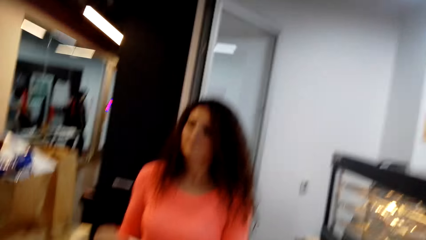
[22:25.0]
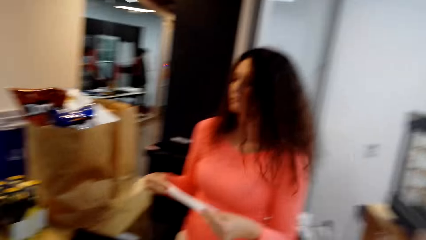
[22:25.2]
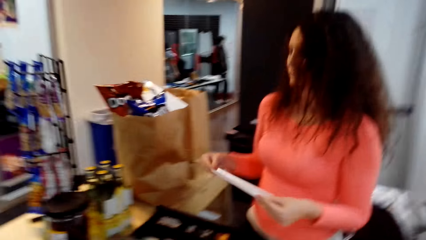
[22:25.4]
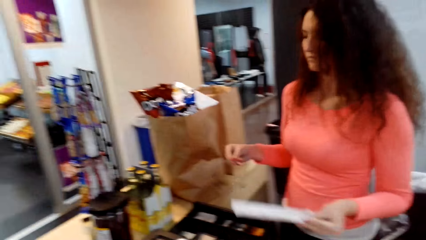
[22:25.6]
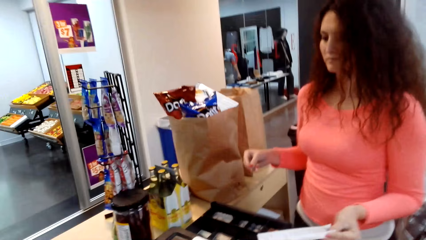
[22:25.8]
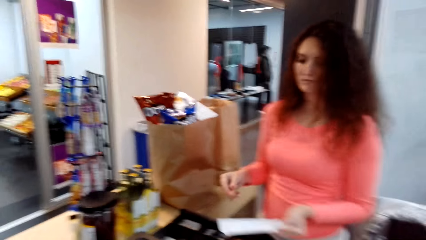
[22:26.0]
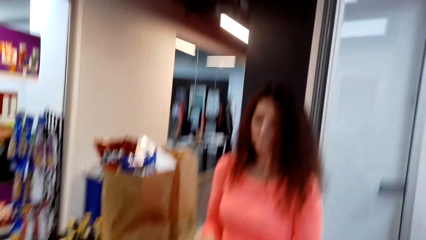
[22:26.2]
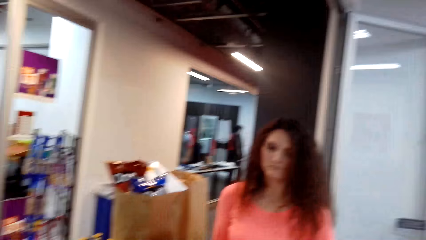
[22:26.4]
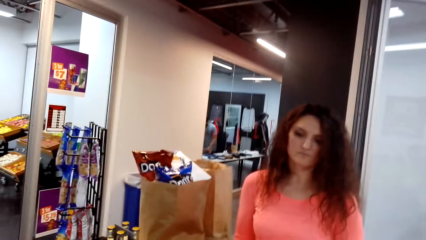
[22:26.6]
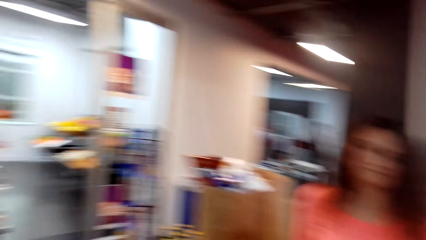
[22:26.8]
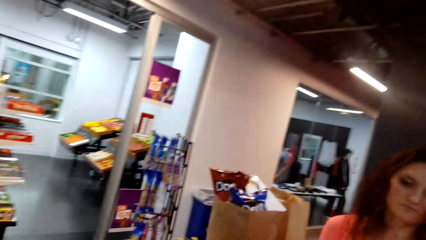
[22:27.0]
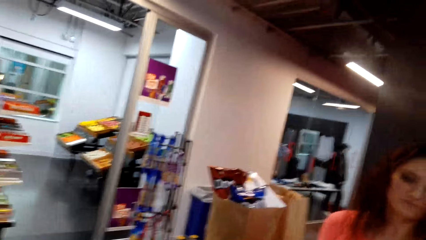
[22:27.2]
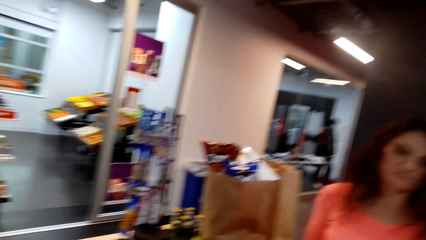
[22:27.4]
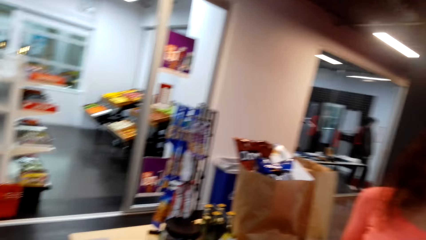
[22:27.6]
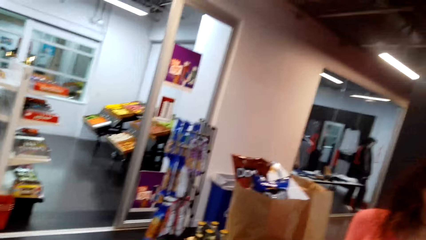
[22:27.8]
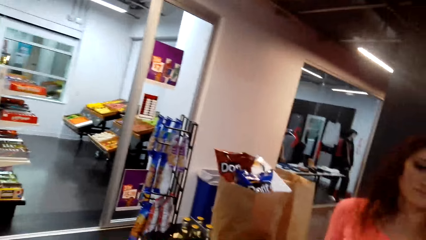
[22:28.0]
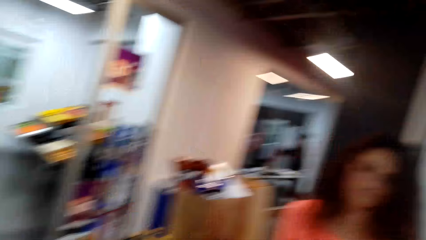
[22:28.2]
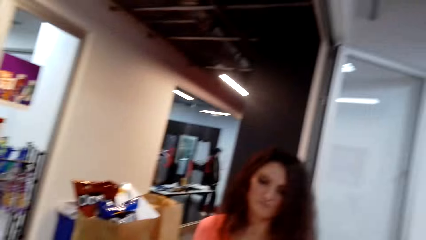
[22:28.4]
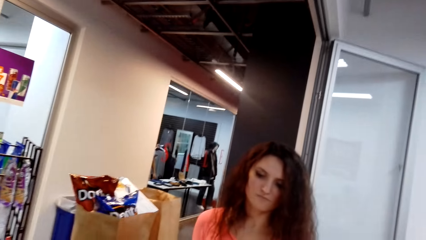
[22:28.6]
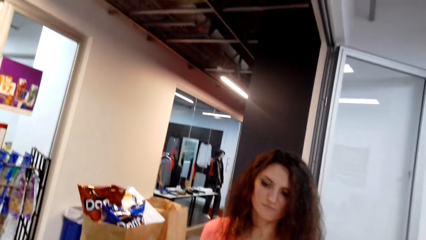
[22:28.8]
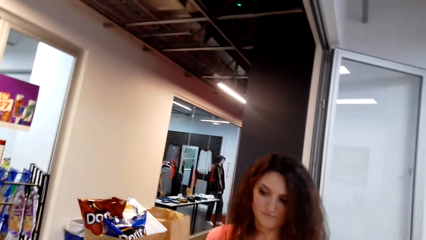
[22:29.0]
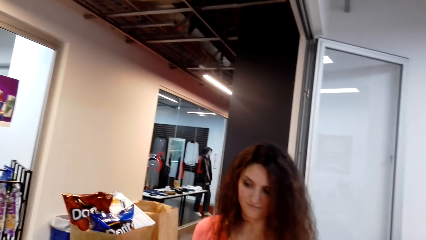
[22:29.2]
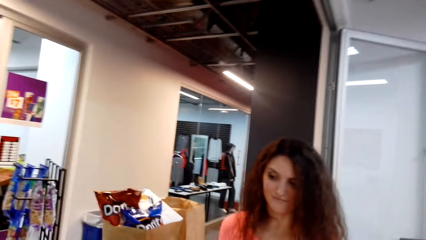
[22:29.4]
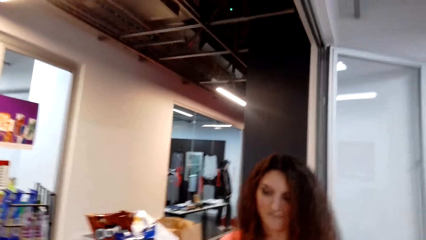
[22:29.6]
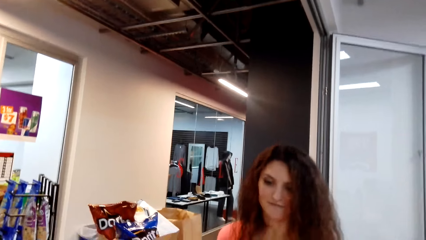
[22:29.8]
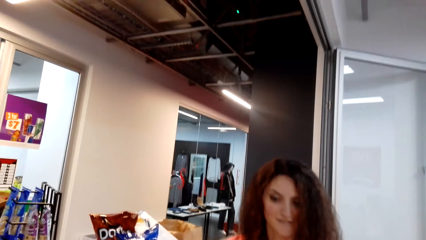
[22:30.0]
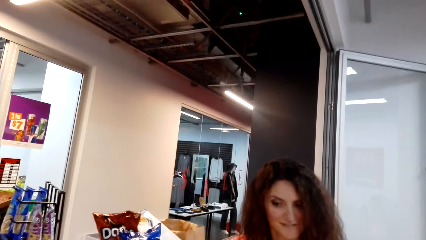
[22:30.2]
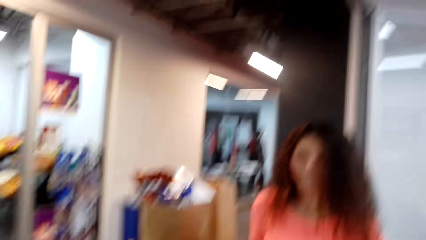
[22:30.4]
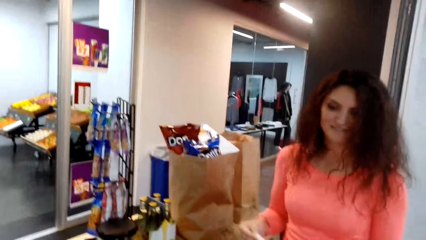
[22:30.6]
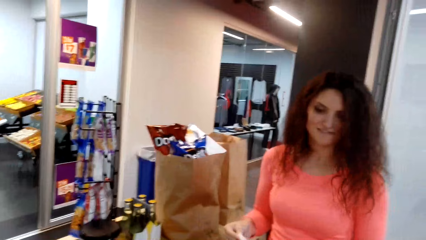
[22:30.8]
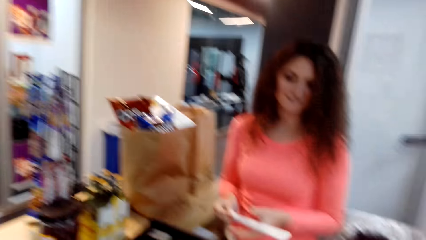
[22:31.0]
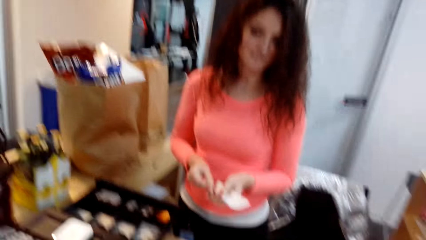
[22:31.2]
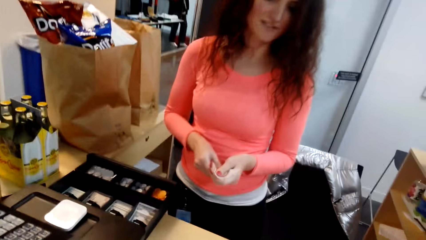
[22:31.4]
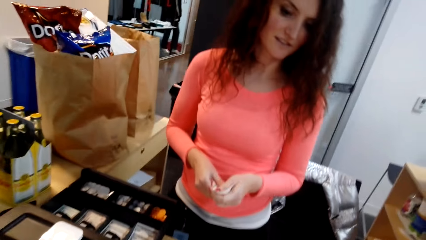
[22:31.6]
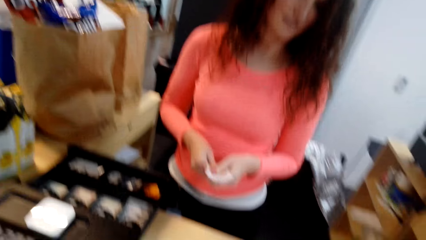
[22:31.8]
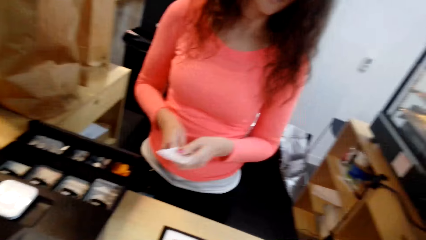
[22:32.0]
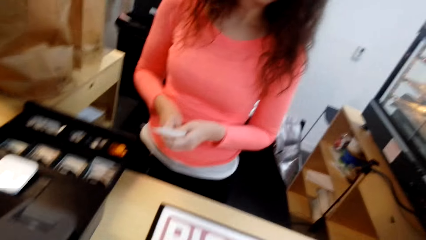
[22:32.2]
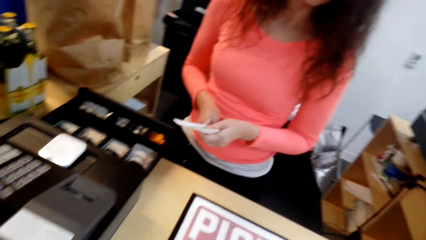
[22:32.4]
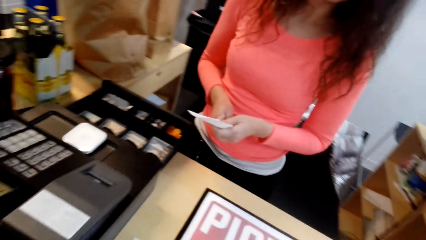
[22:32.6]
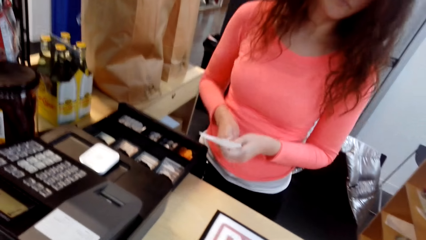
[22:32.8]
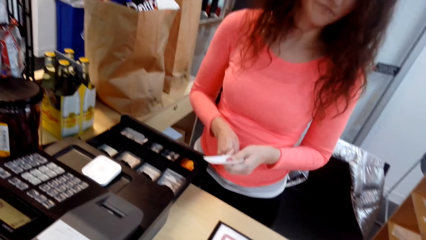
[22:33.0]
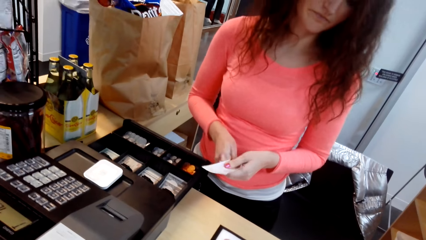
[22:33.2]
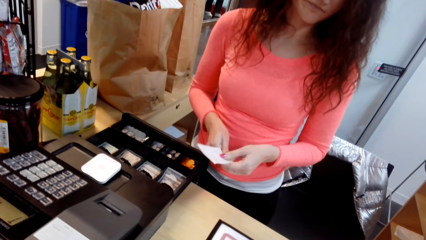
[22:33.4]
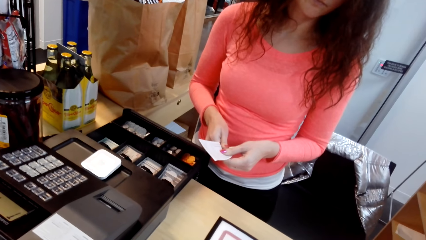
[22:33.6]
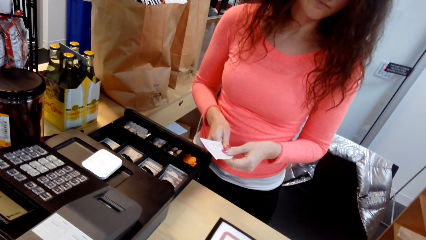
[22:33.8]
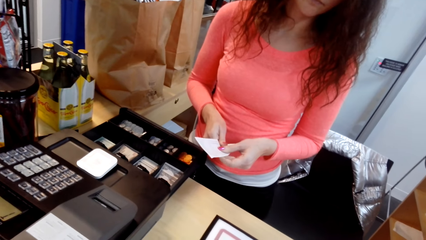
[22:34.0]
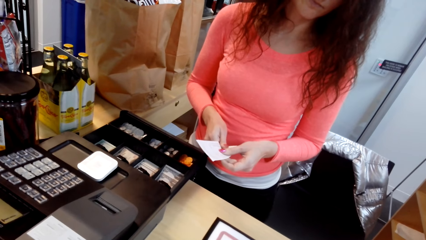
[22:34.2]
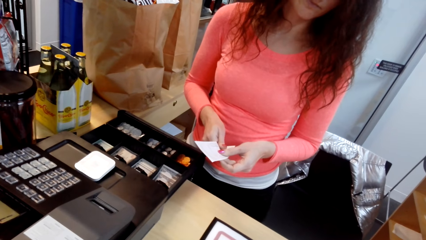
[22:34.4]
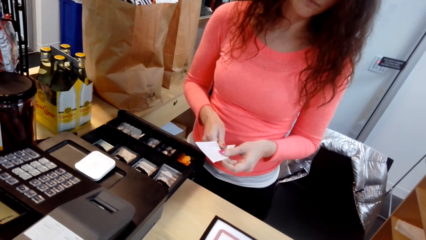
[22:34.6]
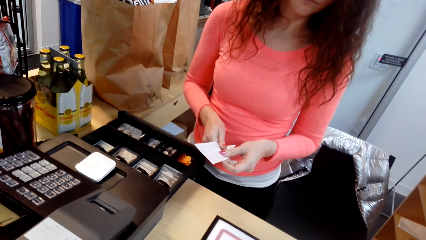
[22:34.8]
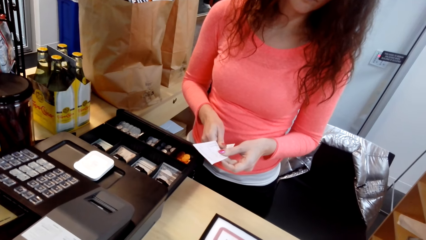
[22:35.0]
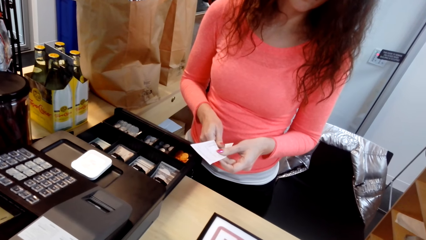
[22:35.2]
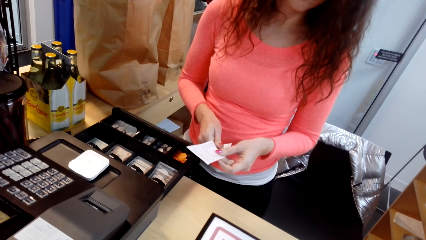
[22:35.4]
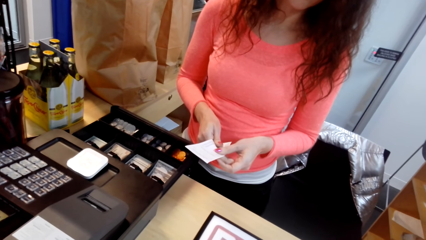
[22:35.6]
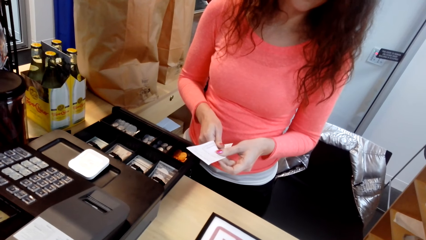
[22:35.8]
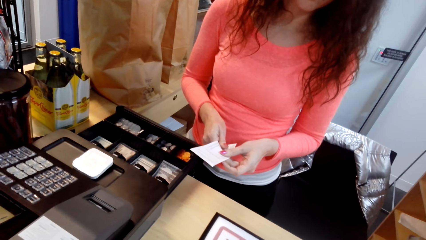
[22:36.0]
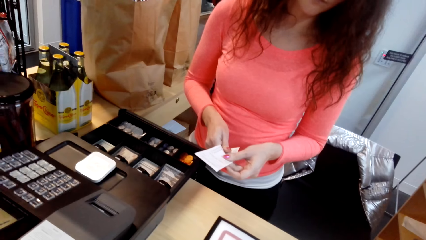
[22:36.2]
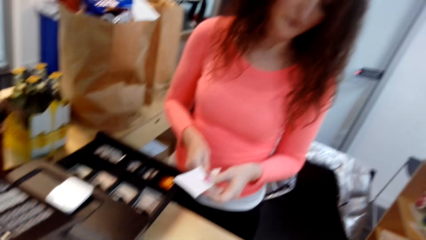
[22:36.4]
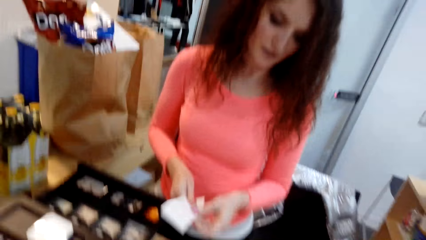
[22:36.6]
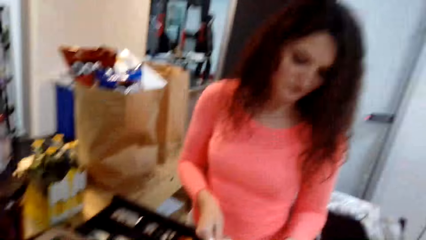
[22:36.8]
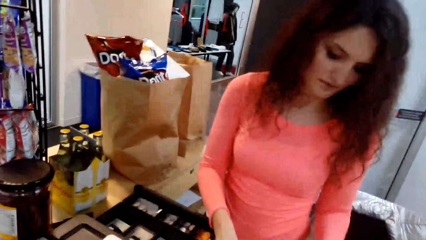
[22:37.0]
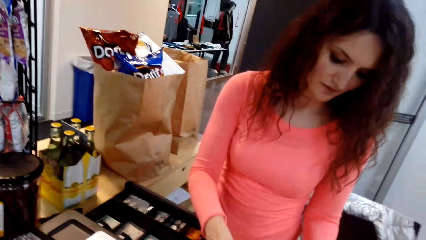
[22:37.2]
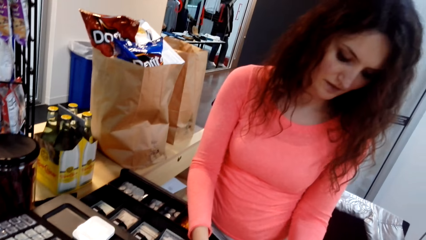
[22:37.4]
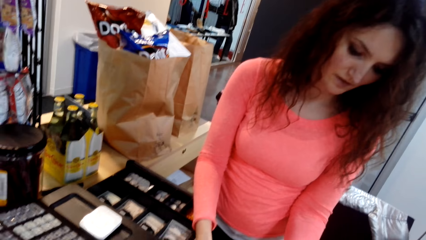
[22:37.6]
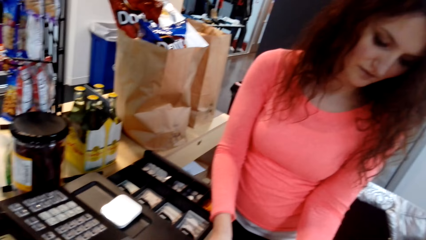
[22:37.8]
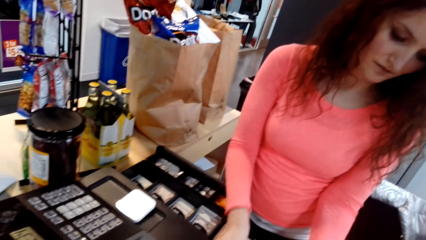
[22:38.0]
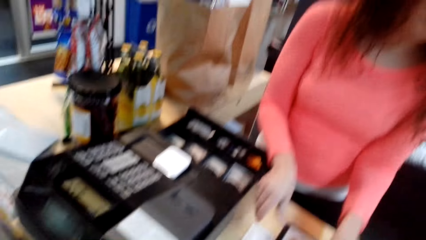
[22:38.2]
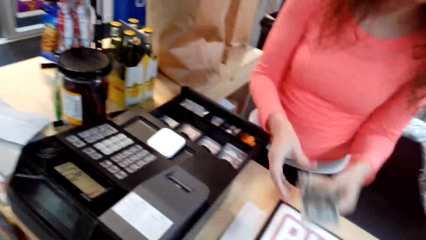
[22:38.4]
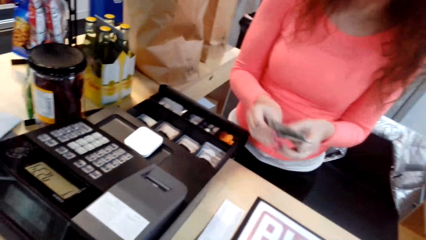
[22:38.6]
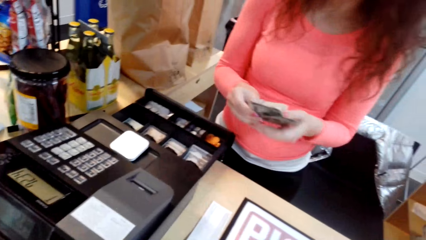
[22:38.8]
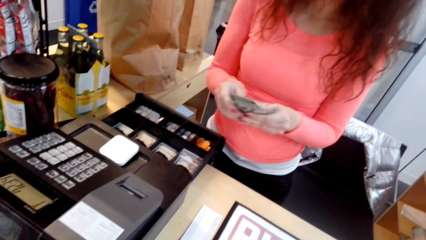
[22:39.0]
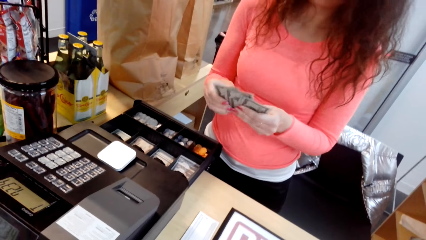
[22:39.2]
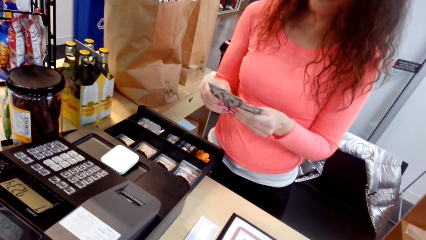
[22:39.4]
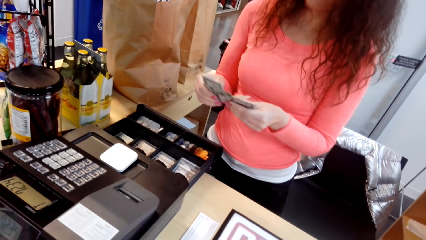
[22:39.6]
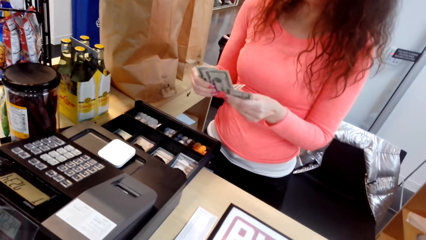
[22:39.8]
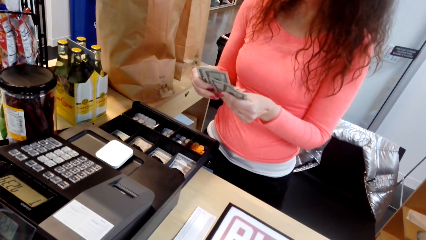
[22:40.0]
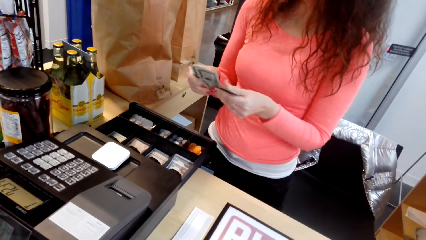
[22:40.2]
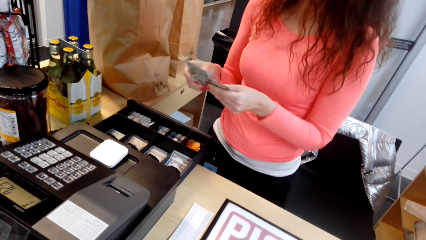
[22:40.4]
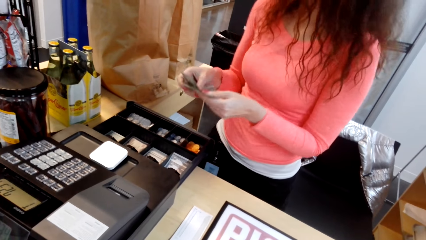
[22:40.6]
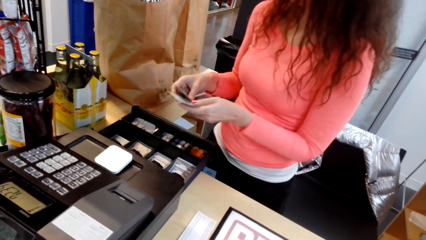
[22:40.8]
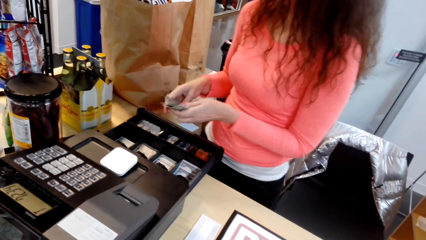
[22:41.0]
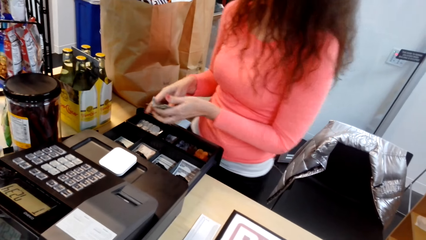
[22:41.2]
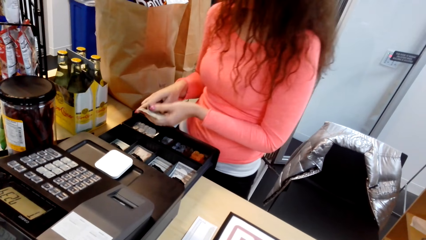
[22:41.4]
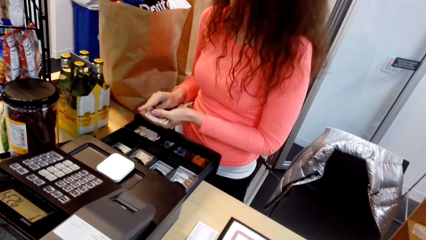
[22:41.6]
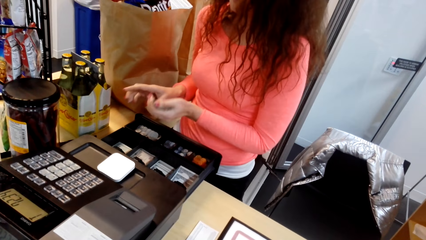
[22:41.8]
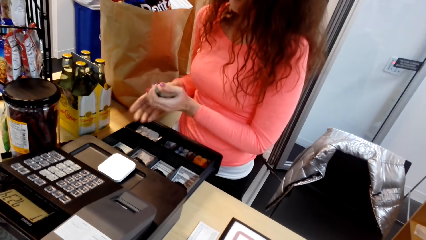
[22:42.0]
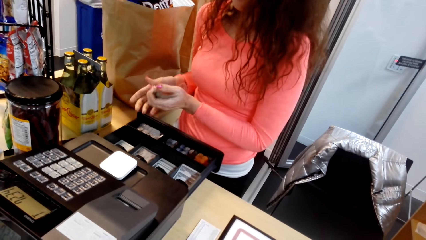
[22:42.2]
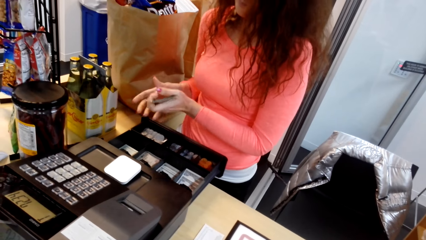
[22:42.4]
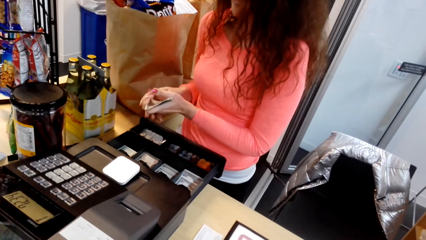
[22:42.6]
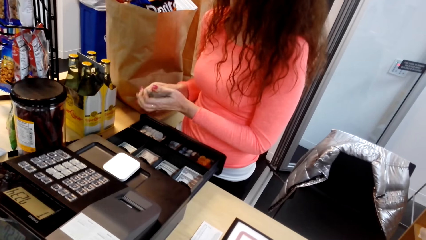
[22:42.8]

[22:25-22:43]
The man holds a paper. The camera wearer turns around. The man holds the paper. The camera wearer turns around. The man holds the paper. The camera wearer turns around. The man holds money and counts the money.
